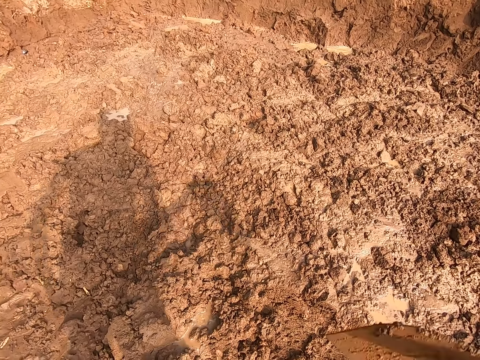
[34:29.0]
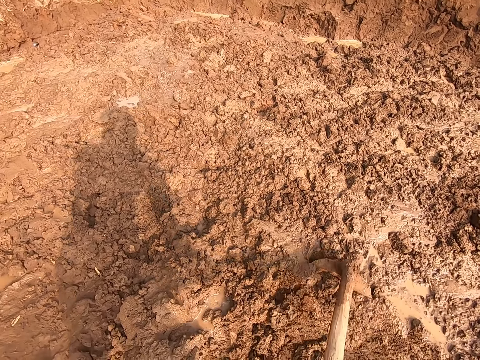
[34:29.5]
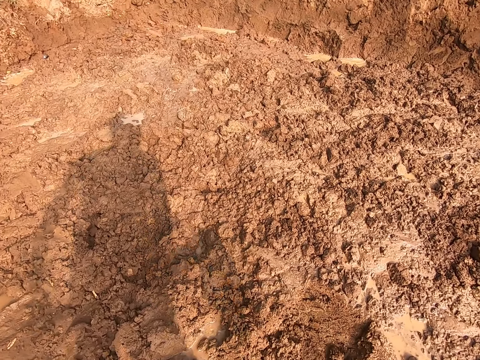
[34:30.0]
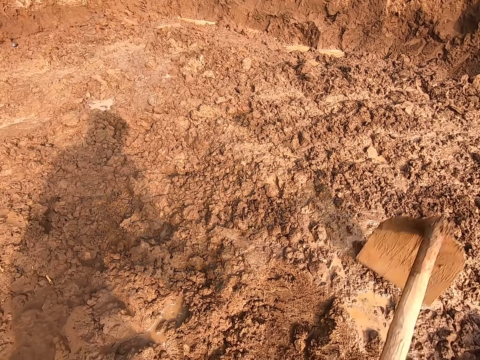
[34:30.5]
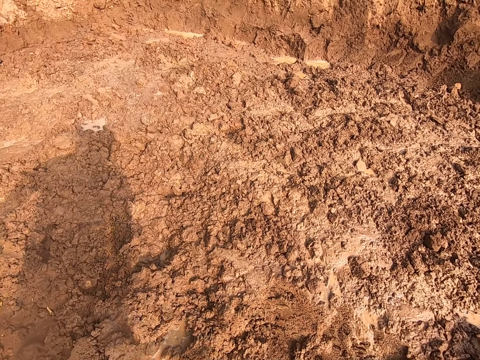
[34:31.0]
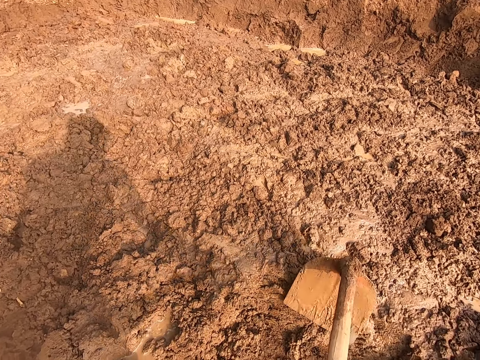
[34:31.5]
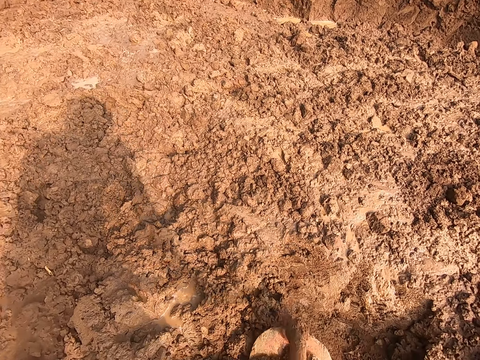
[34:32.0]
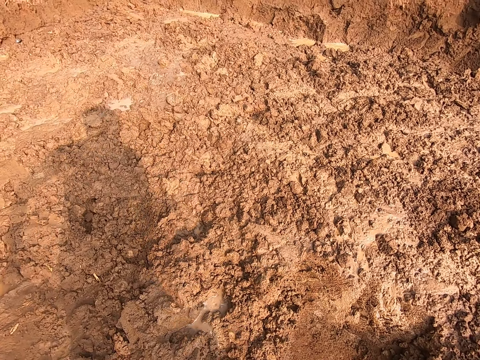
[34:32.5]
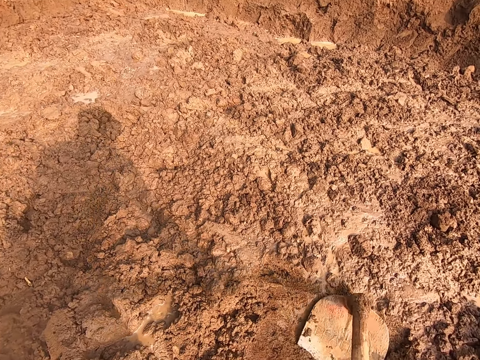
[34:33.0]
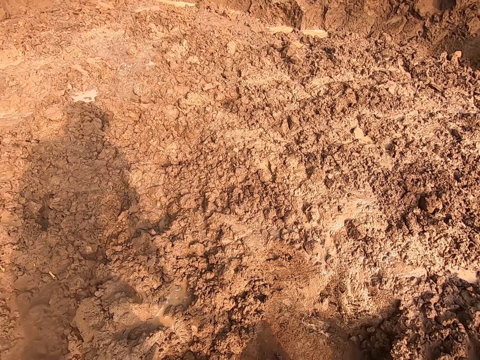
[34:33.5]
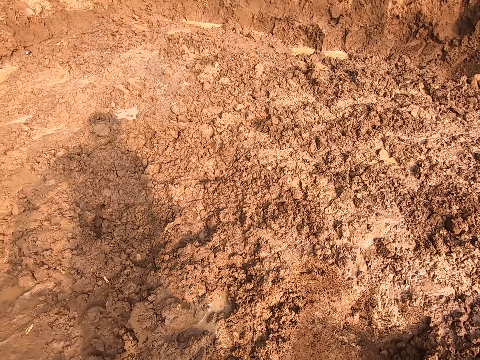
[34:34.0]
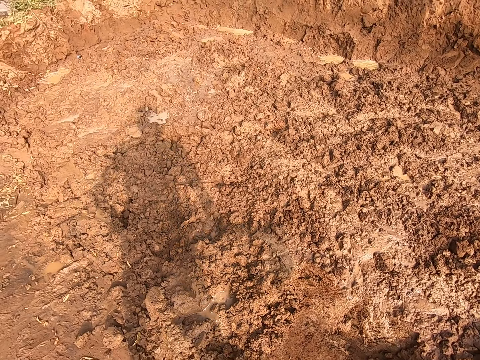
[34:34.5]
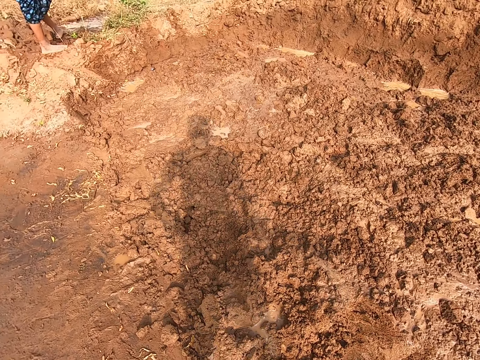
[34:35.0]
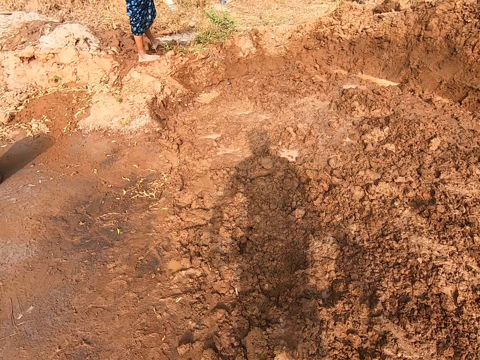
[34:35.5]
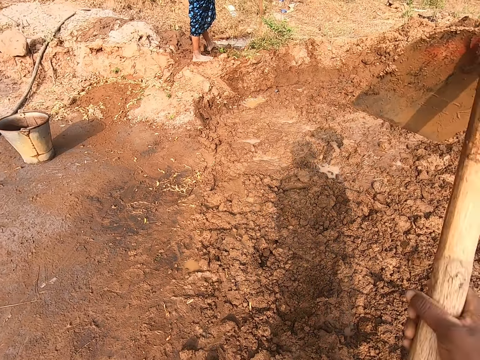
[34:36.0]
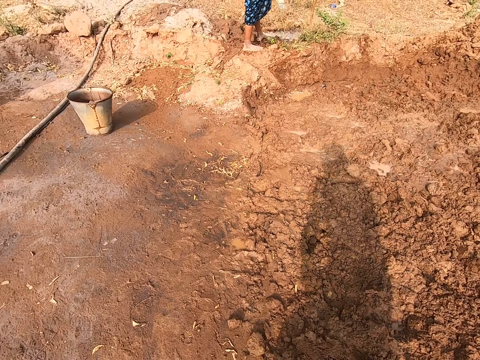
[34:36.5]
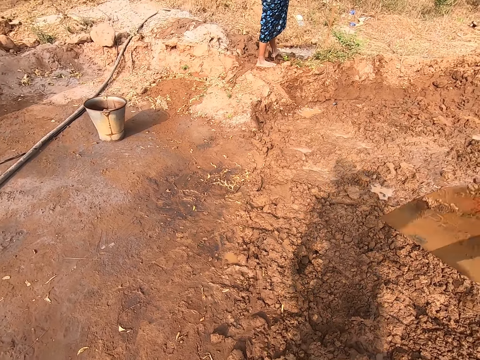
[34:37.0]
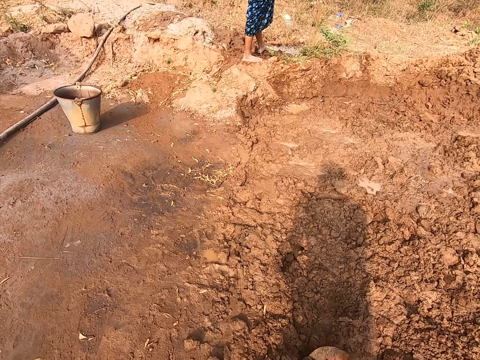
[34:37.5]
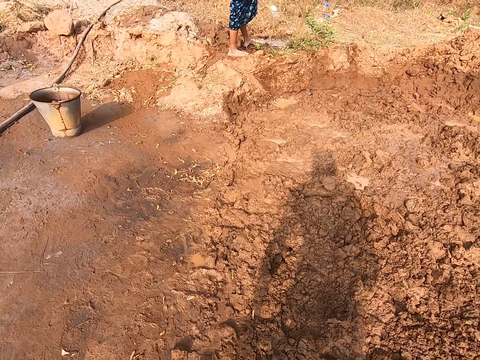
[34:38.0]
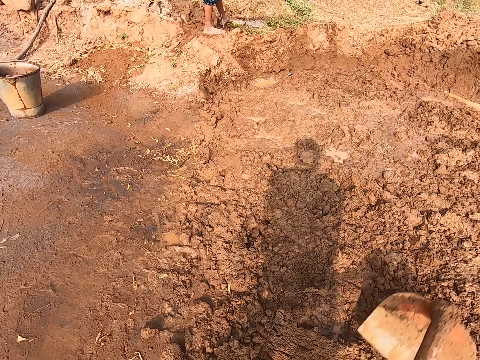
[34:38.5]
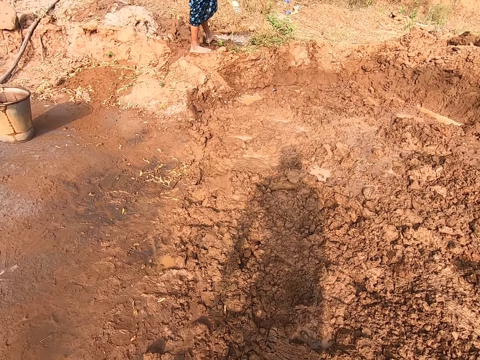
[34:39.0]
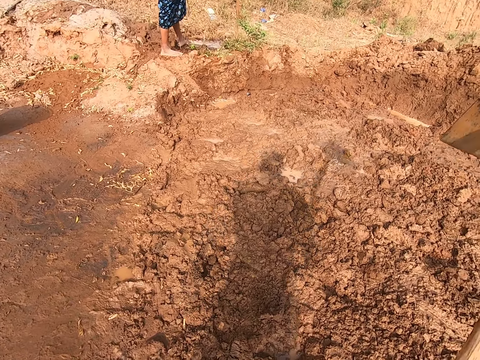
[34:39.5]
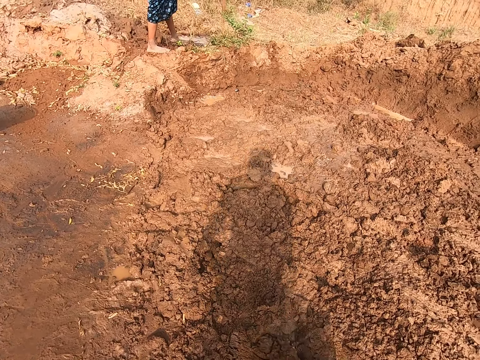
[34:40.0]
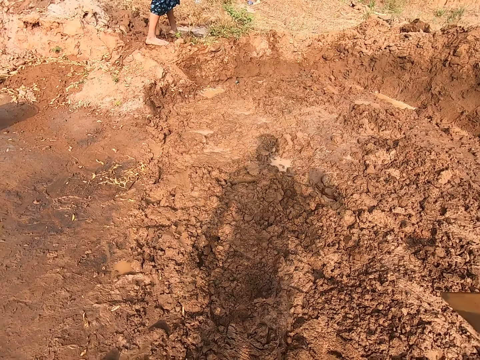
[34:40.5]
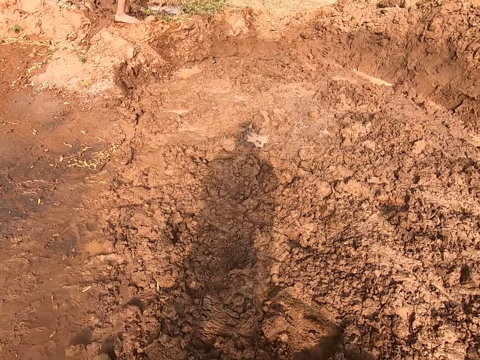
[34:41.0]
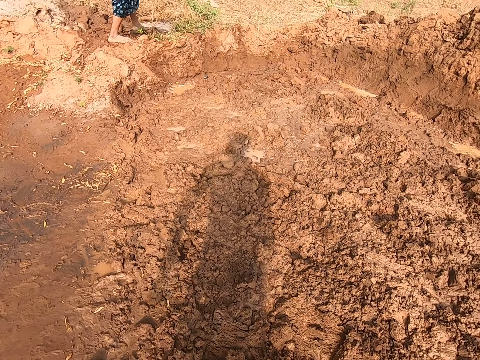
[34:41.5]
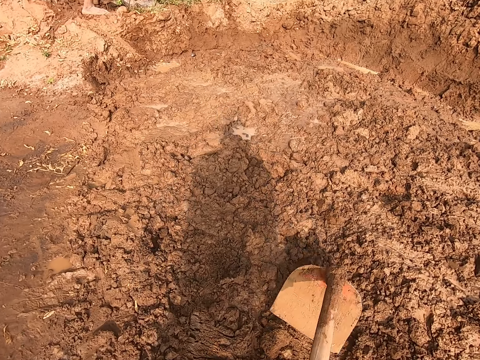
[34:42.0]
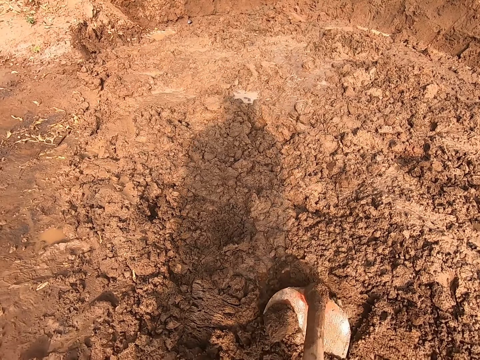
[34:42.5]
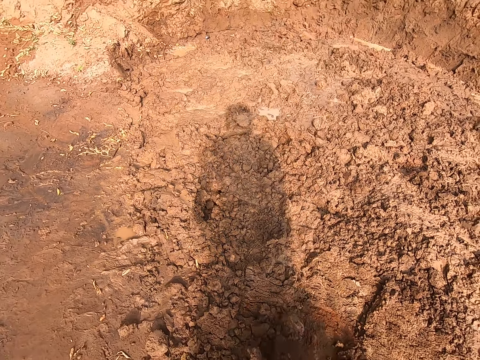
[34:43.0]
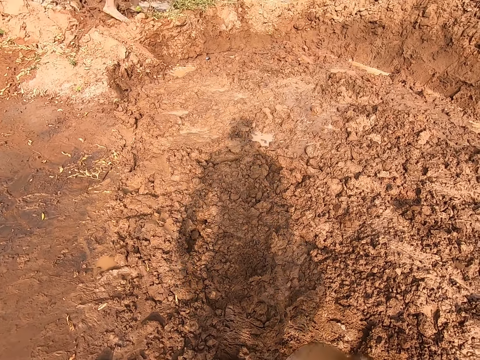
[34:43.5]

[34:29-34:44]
The camera wearer packs sand from the ground with the hoe in both hands. He does it again.

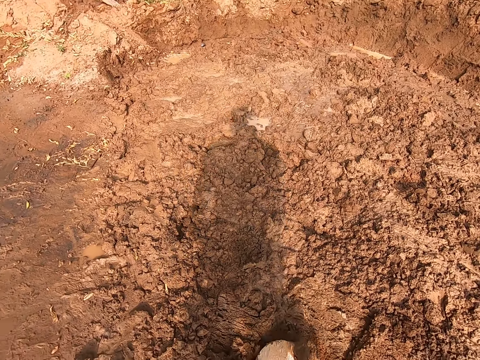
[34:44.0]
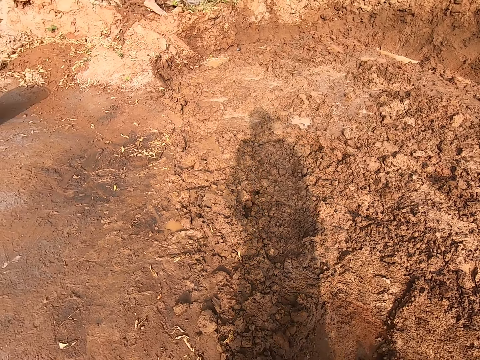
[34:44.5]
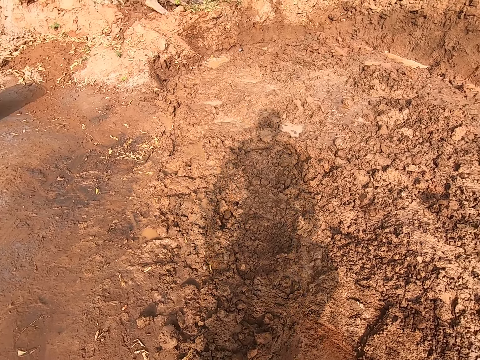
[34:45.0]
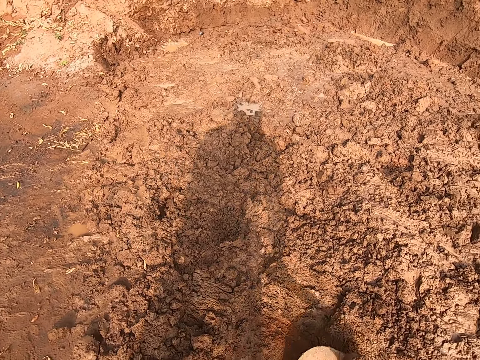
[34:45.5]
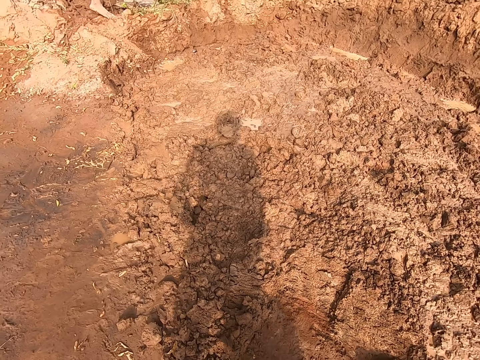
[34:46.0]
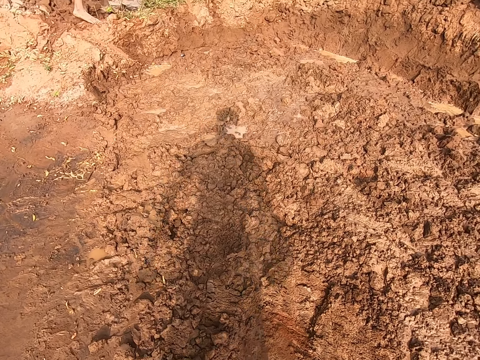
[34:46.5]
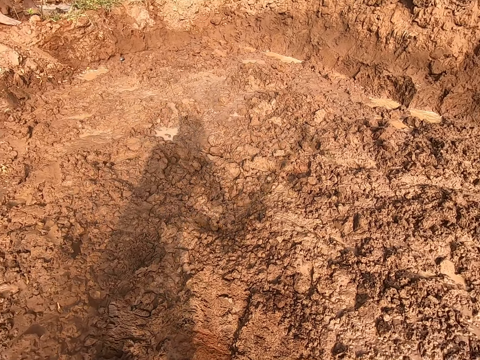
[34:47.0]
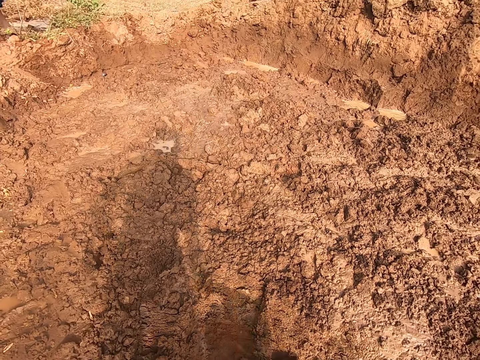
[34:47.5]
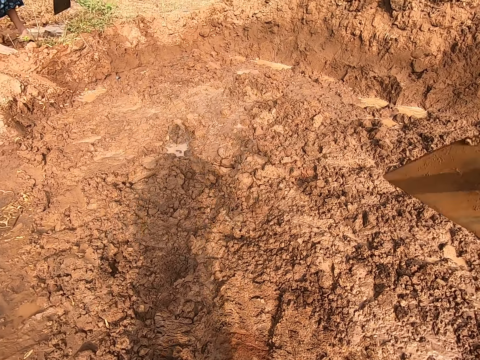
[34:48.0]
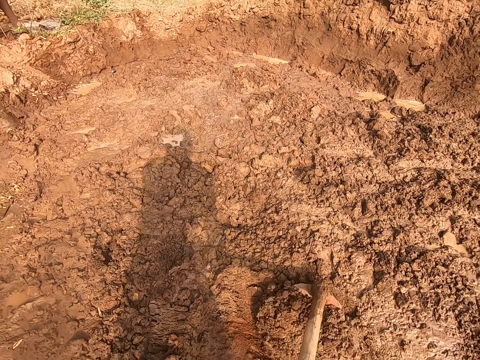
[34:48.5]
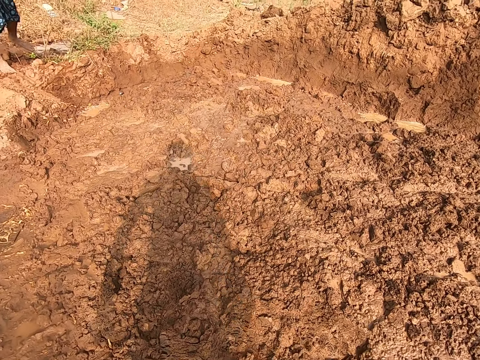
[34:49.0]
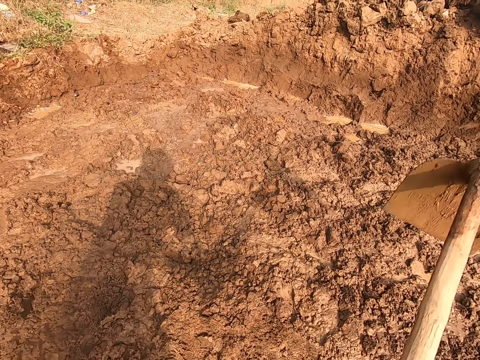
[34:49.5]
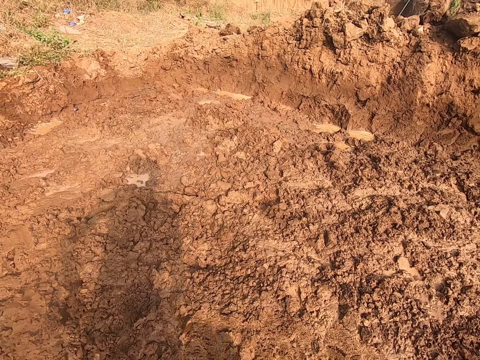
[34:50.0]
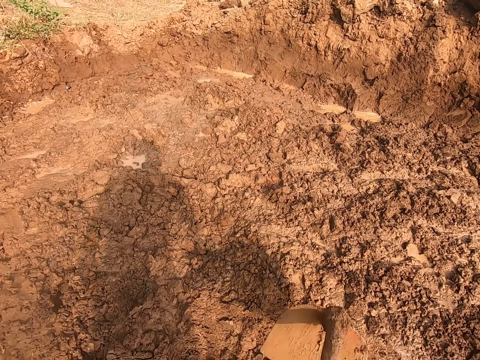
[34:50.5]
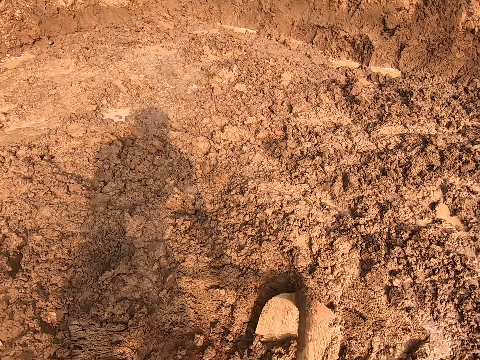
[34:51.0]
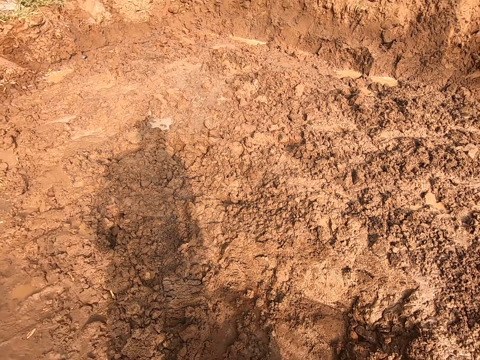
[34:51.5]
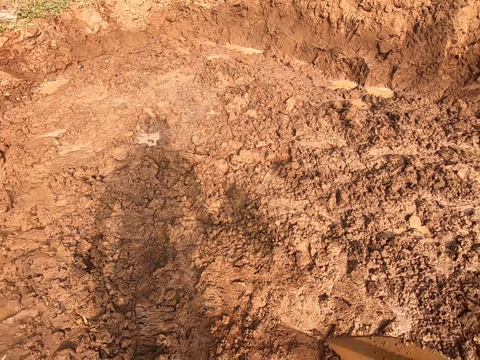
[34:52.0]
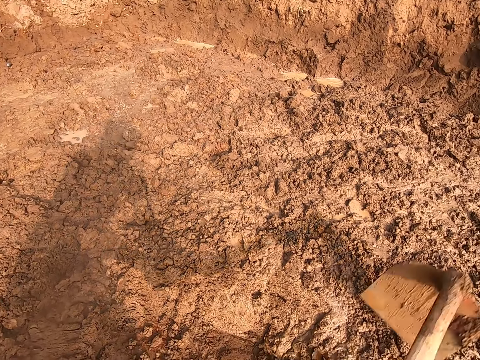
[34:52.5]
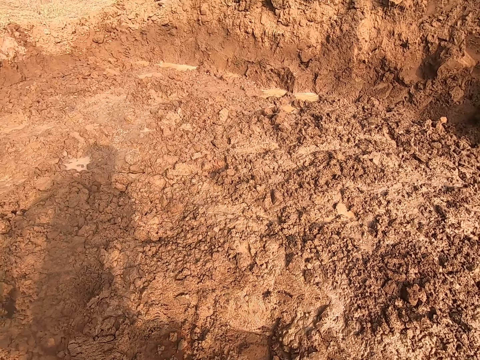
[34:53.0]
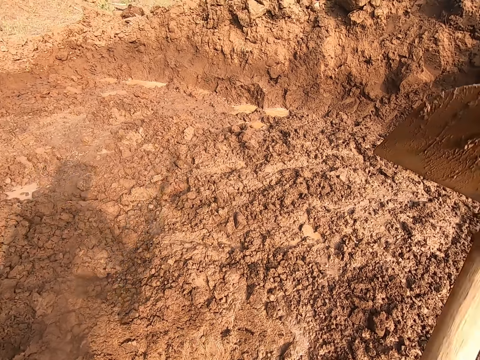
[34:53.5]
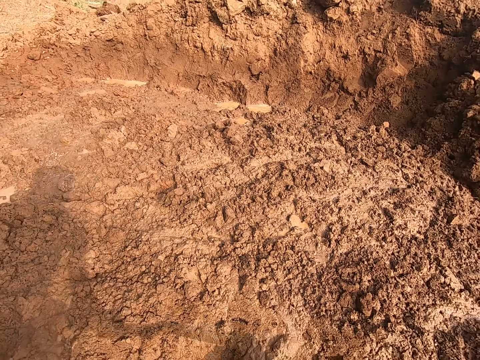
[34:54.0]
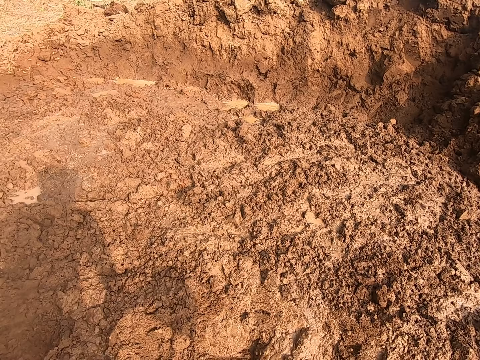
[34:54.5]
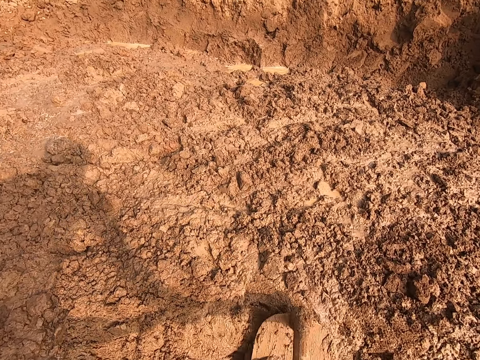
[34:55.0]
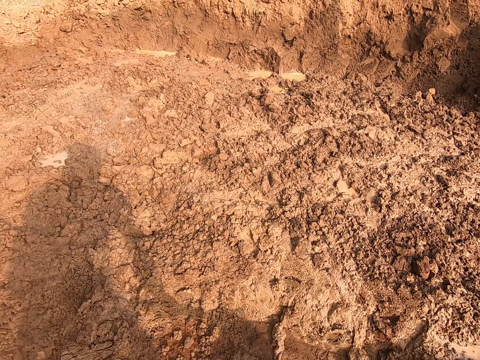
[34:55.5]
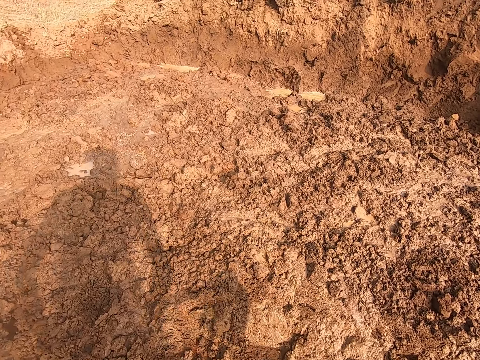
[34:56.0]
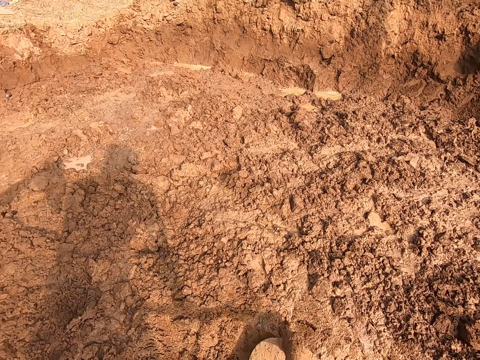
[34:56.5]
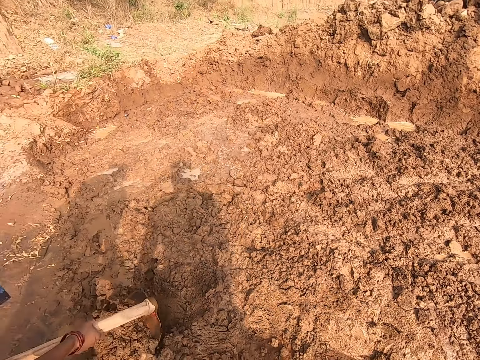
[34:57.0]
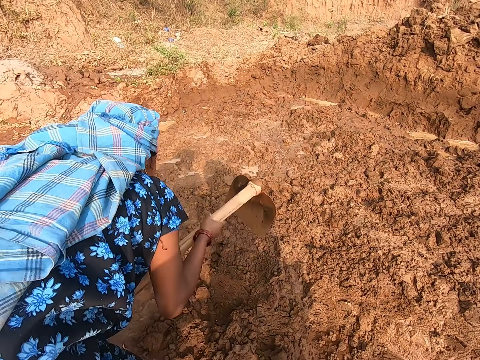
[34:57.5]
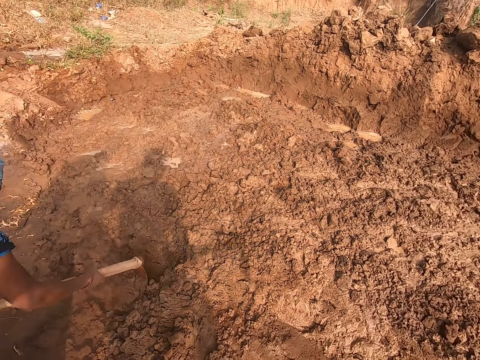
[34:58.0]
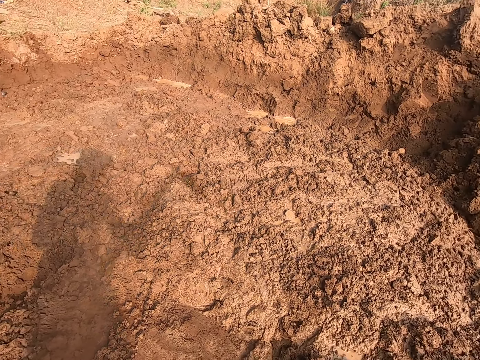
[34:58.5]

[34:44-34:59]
The camera wearer packs sand from the ground with the hoe in both hands. The woman packs sand from the ground with the hoe in both hands.
